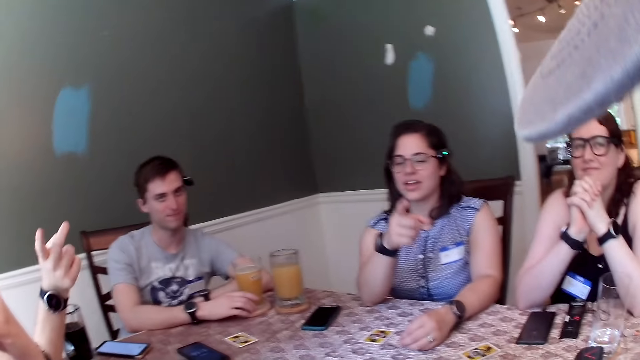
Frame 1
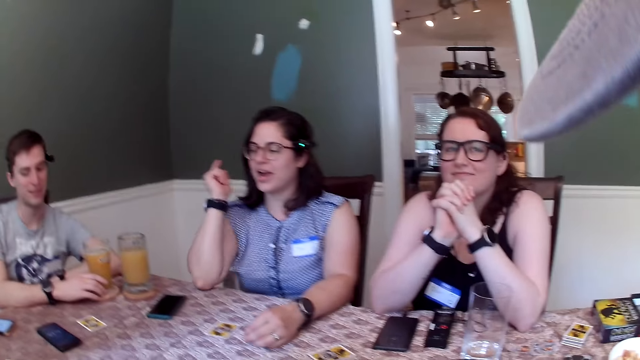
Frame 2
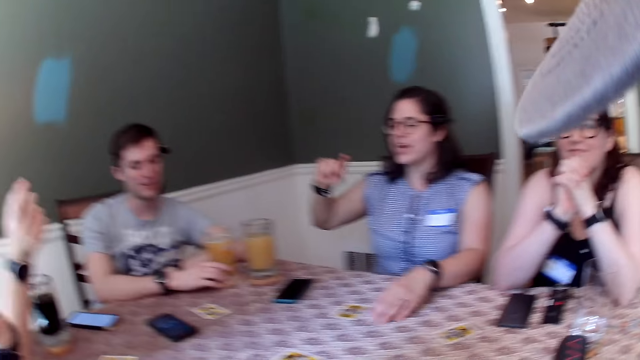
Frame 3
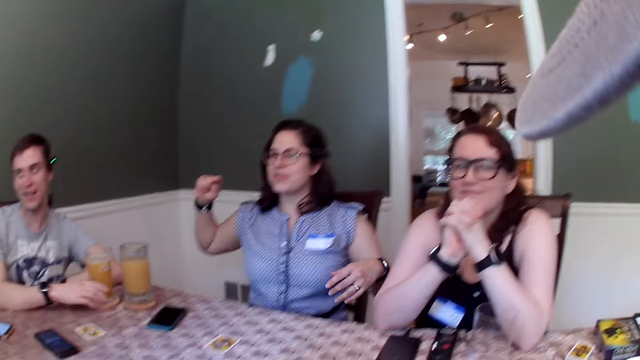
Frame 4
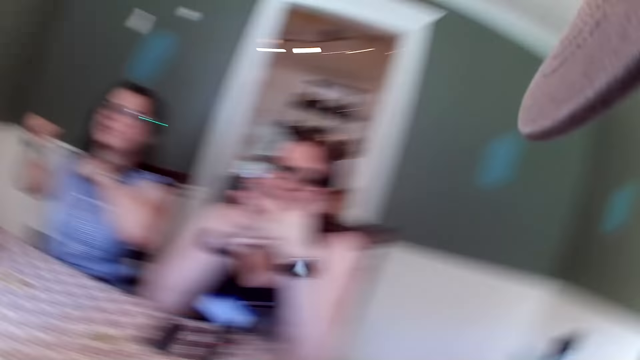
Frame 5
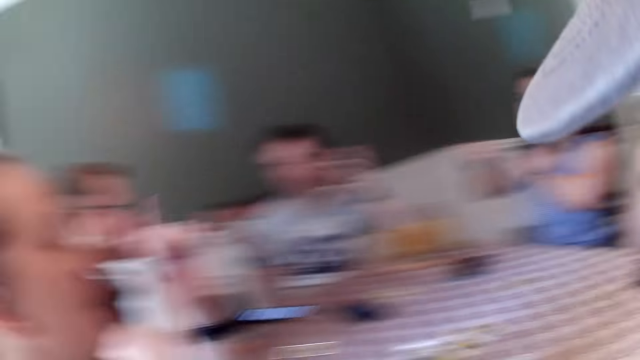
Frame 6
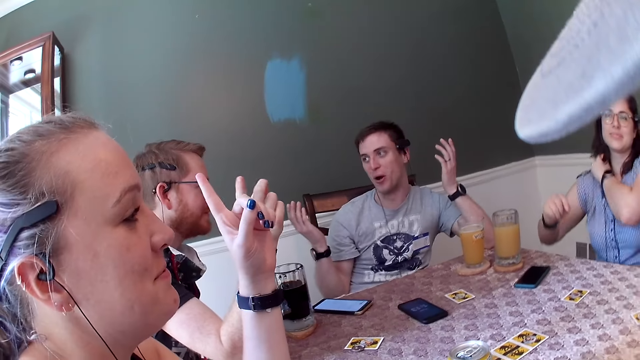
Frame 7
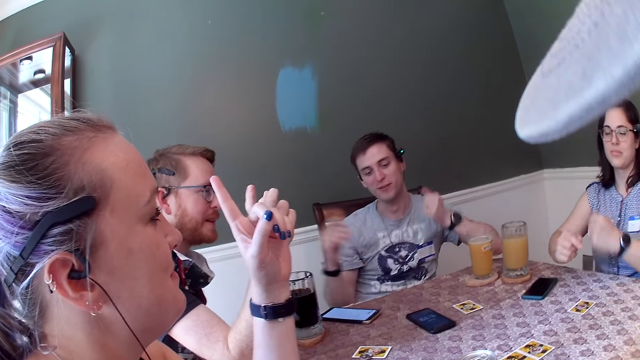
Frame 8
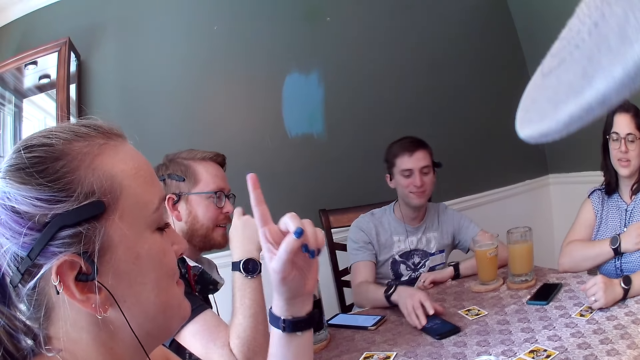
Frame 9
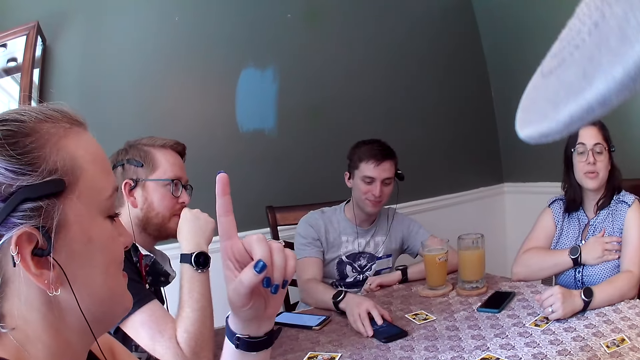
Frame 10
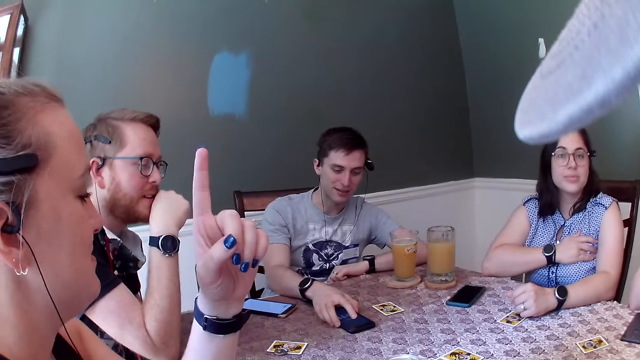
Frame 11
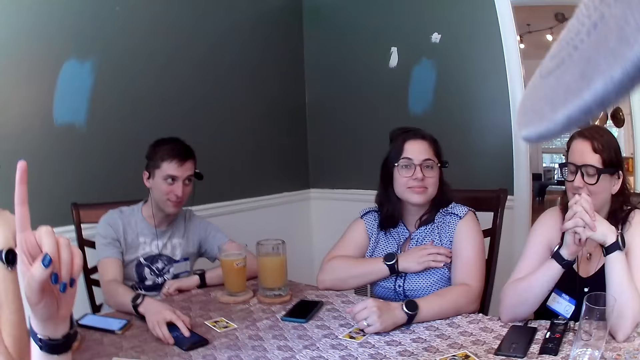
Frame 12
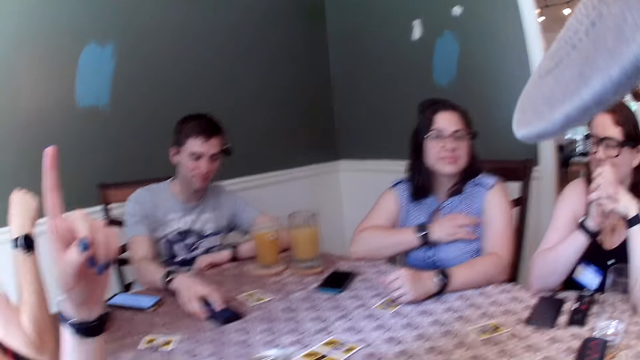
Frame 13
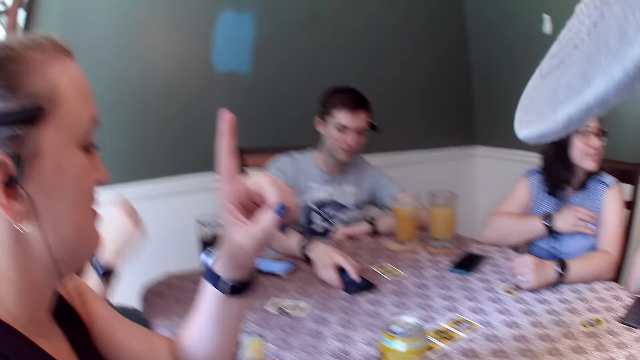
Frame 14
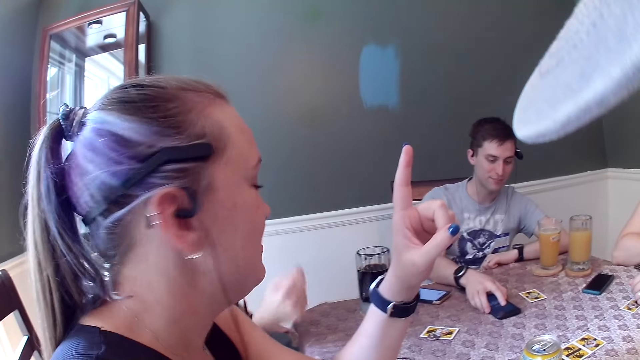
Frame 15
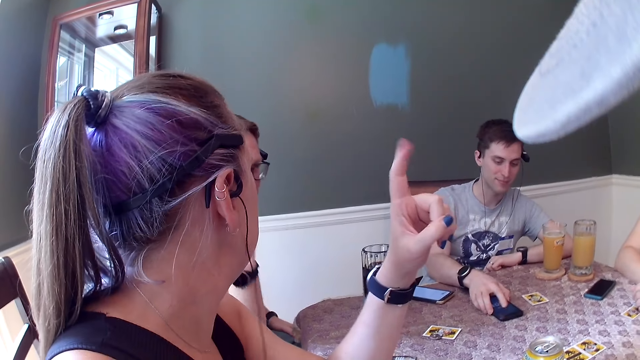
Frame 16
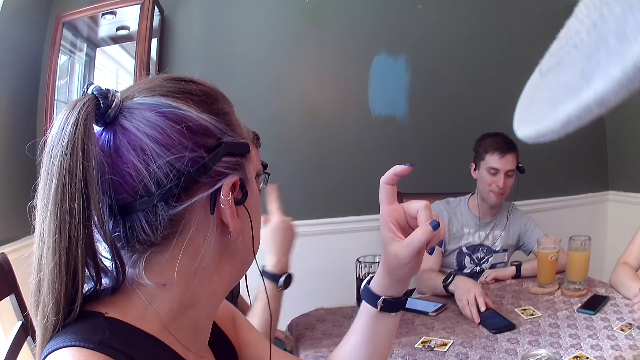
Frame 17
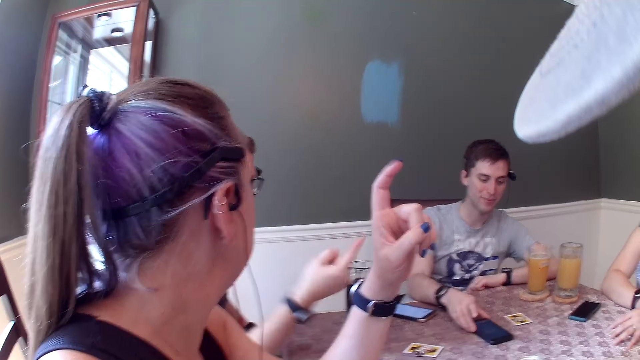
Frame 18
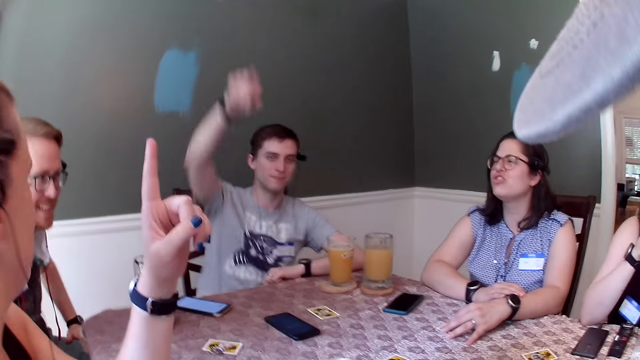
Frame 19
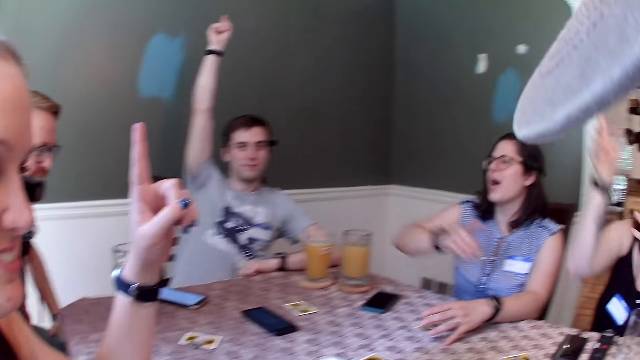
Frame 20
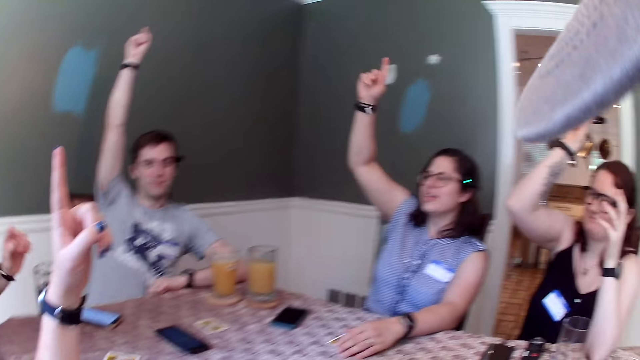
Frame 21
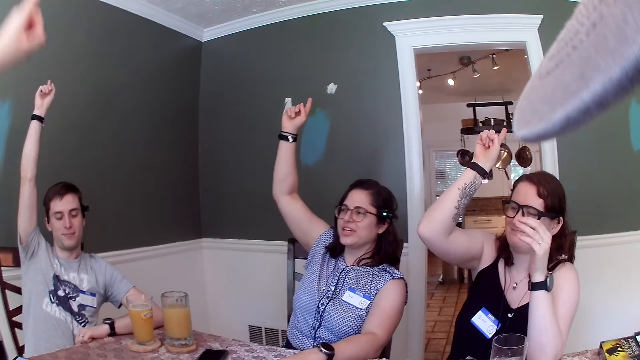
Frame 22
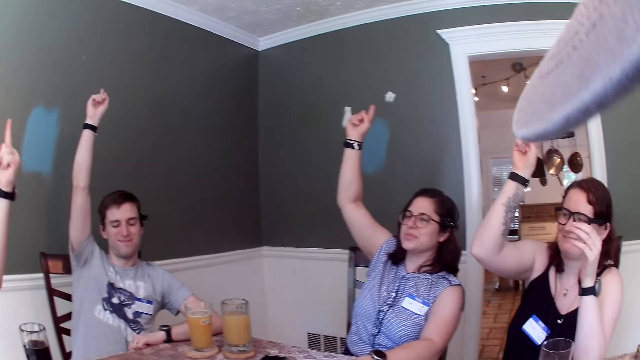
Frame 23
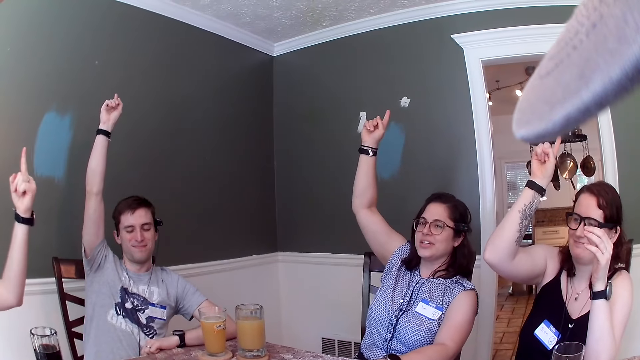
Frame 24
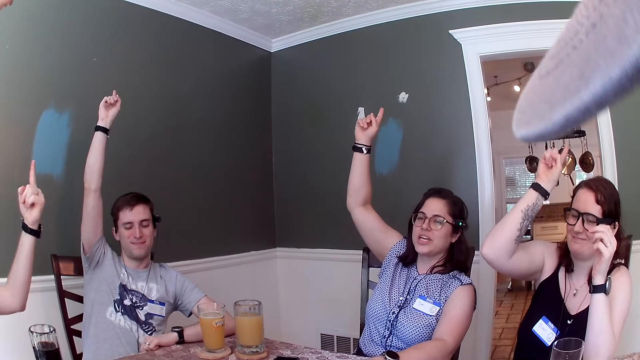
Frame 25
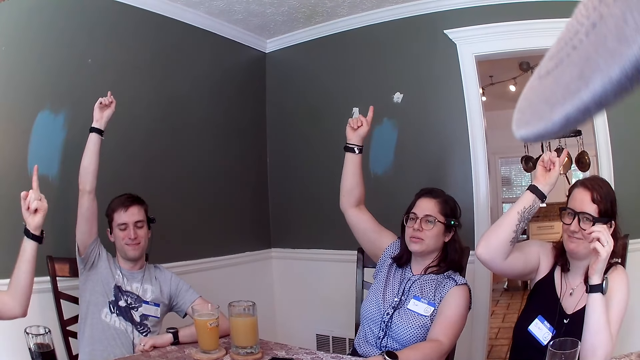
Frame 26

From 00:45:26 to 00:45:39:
A woman gesticulates with her right hand, converses with the group of people in the dining area, and adjusts her top with her left hand. A man gesticulates with his right hand. Another woman gesticulates with her left hand. Another man gesticulates with both hands and converses with the group of people in the dining area. The first man gesticulates with his right hand and places his right hand on his mouth. The second man uses a phone on the dining table with his right hand. A woman is pointing her finger. The first woman touches her top with her right hand. The first man converses with the group of people in the dining area and gesticulates with his right hand. The second man slides the phone across the dining table with his right hand and raises his right hand. A third woman raises her right hand. The first woman raises her right hand. The camera wearer and the others are raising their hands. The first woman converses with the group of people in the dining area. The first man raises his left hand.

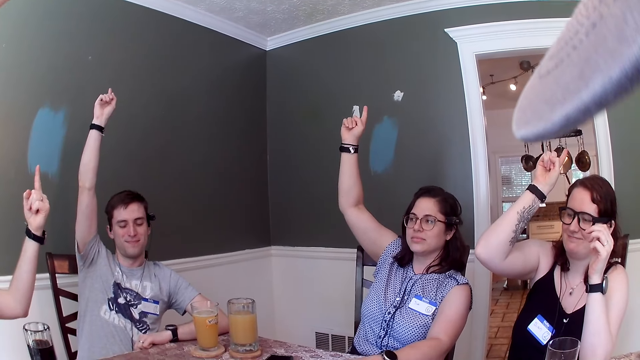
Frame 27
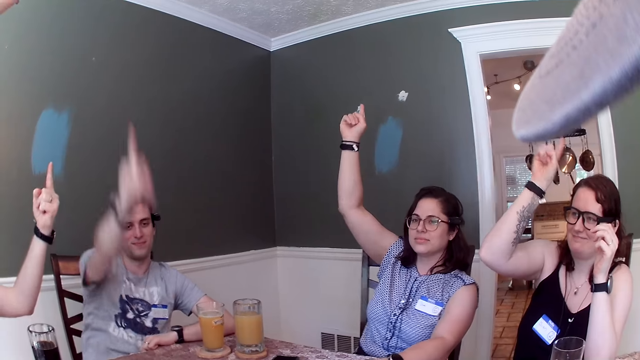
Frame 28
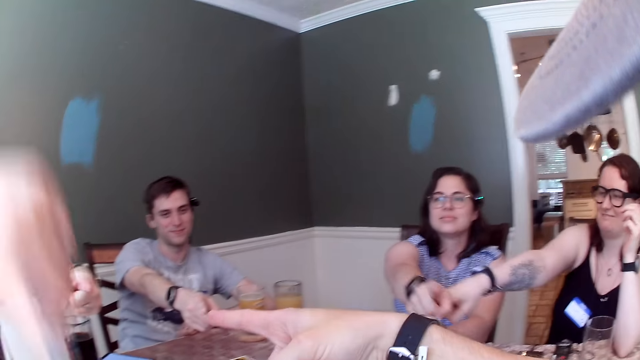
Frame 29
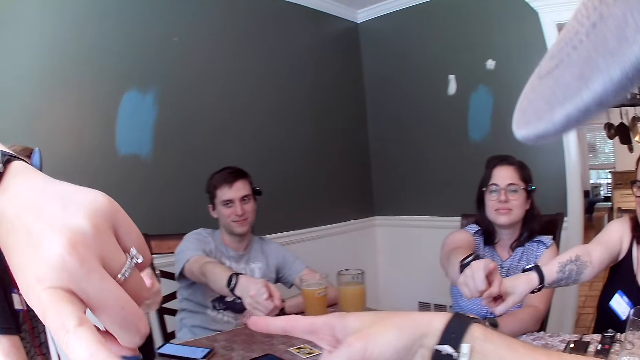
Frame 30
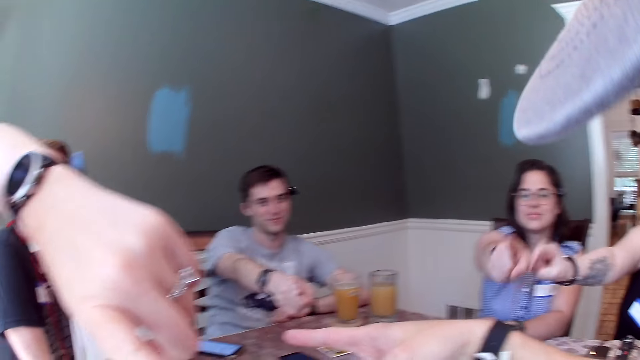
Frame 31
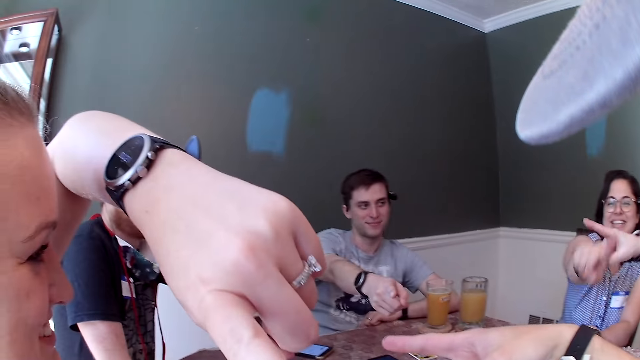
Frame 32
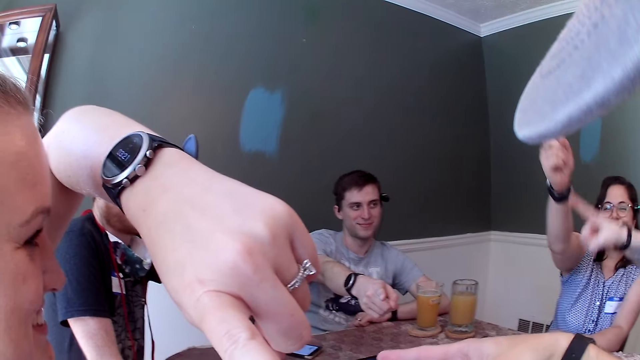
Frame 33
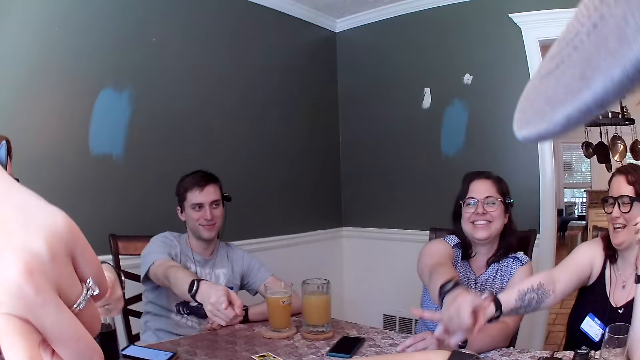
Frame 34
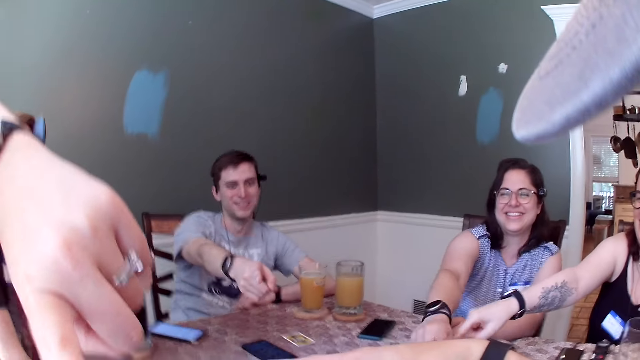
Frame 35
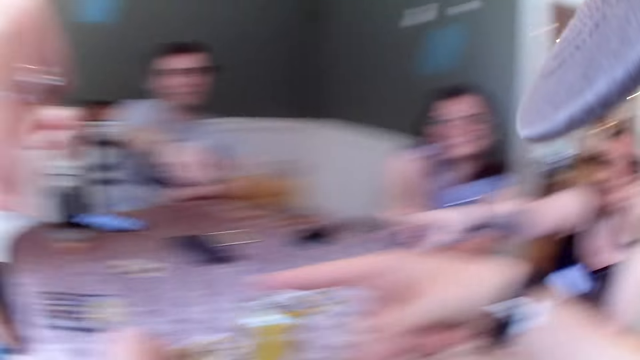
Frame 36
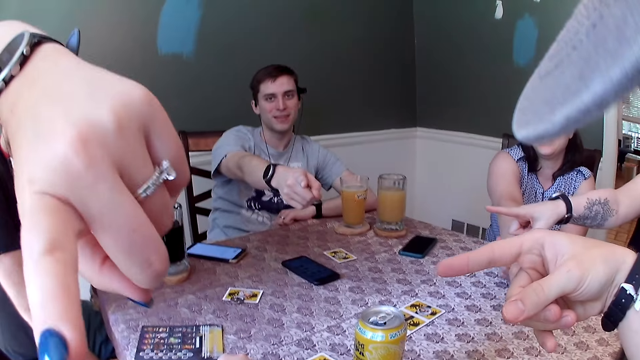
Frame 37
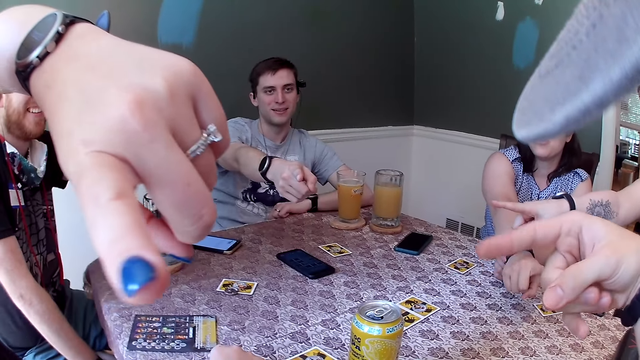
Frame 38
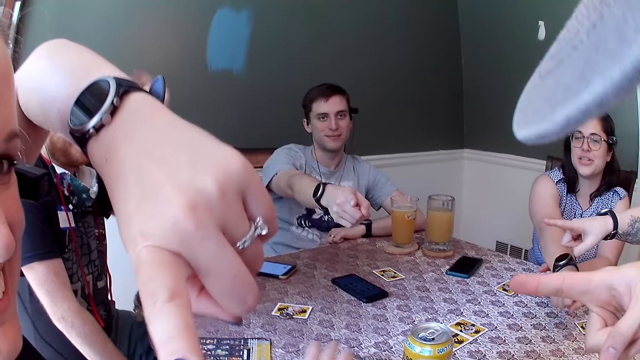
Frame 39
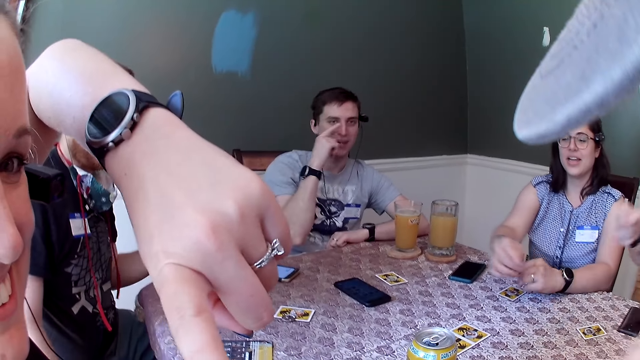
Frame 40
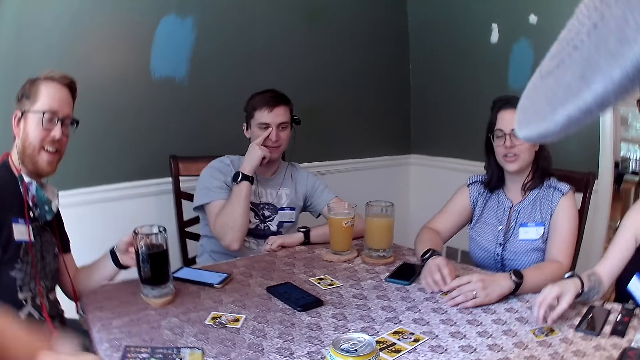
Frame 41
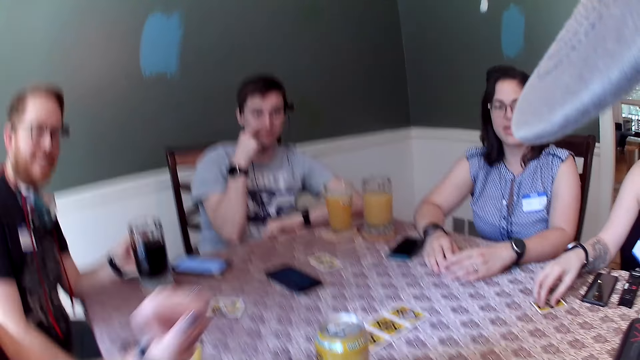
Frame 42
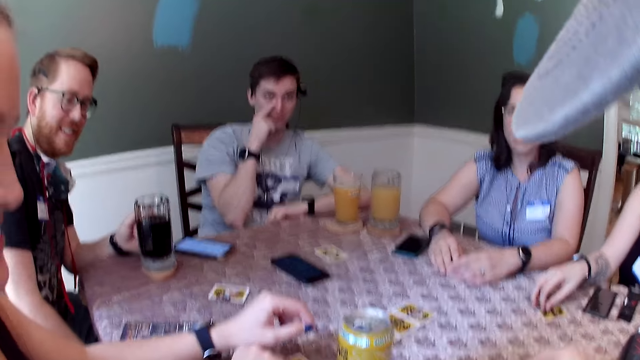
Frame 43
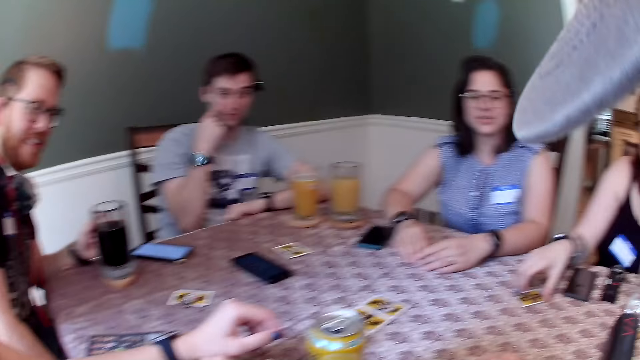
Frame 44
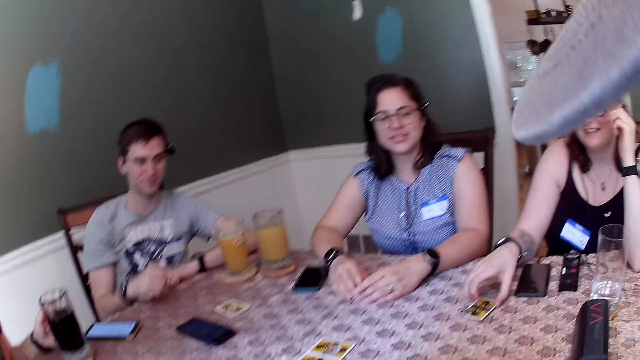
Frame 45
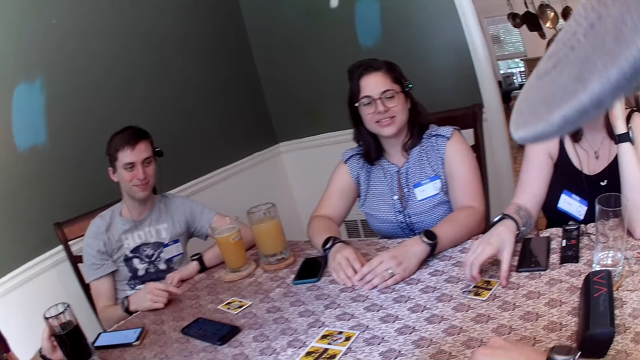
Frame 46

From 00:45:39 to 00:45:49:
A man points his right hand at the camera wearer. A woman points her right hand at the camera wearer. Another man points his left hand at the camera wearer. The camera wearer and the others are pointing at each other. The woman points her right hand at the other man. The camera wearer points his right hand at the other man. Another woman points her left hand at the camera wearer. The first man touches his nose with his right hand. The camera wearer converses with the group of people in the dining area.
